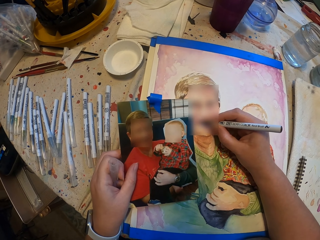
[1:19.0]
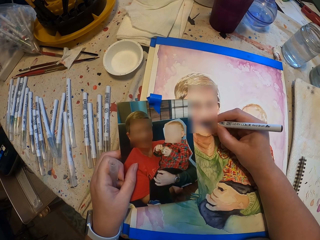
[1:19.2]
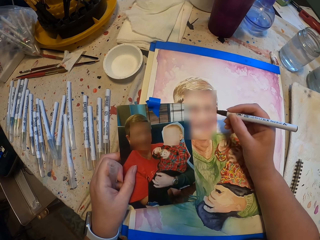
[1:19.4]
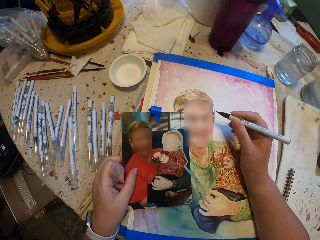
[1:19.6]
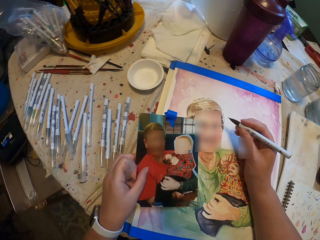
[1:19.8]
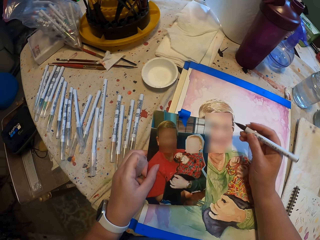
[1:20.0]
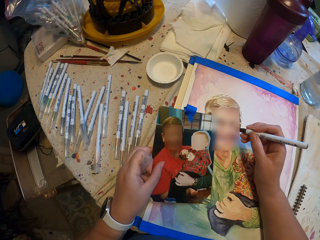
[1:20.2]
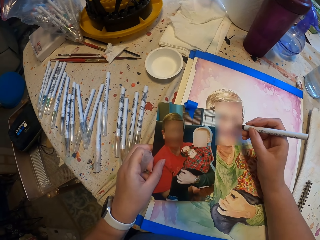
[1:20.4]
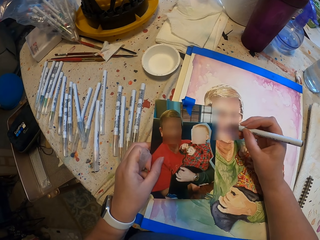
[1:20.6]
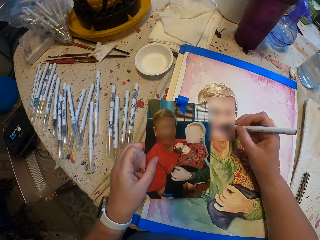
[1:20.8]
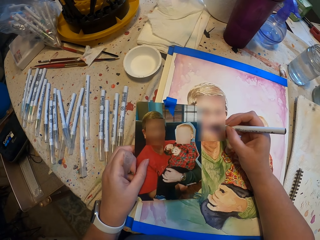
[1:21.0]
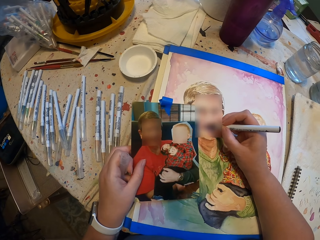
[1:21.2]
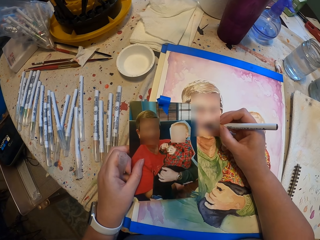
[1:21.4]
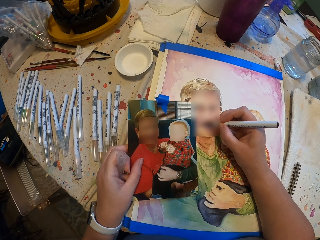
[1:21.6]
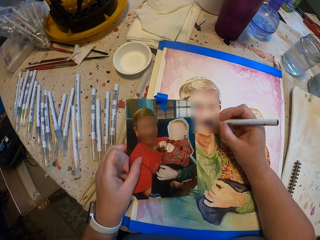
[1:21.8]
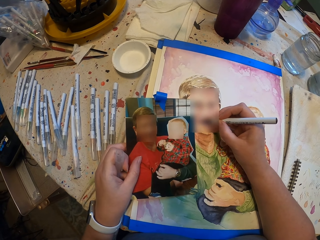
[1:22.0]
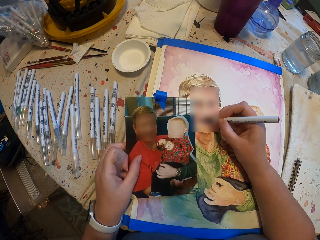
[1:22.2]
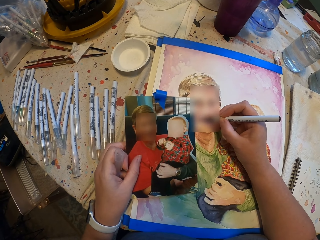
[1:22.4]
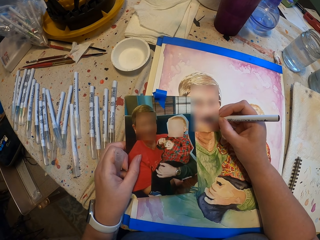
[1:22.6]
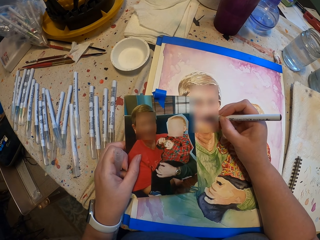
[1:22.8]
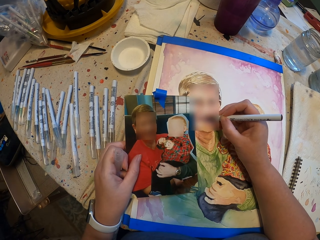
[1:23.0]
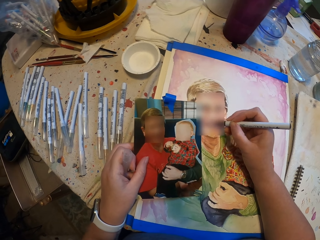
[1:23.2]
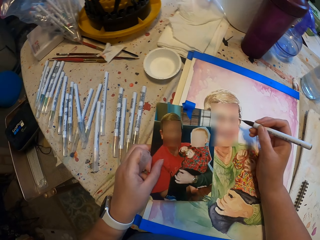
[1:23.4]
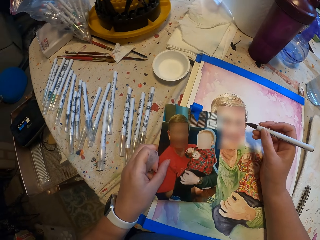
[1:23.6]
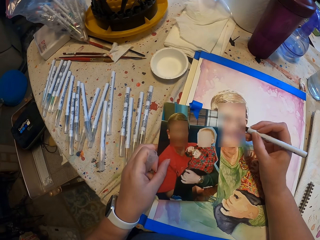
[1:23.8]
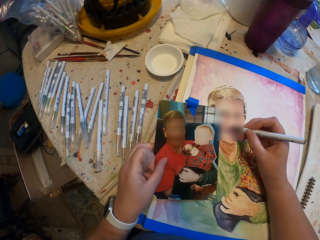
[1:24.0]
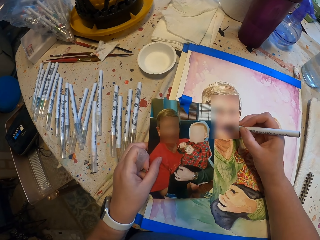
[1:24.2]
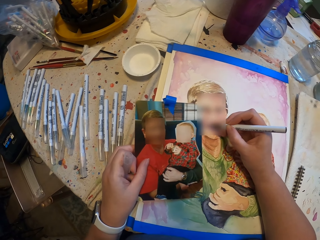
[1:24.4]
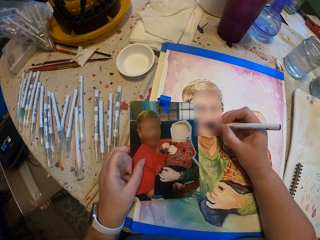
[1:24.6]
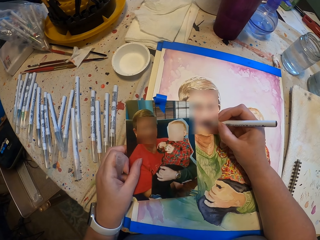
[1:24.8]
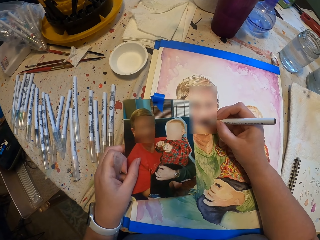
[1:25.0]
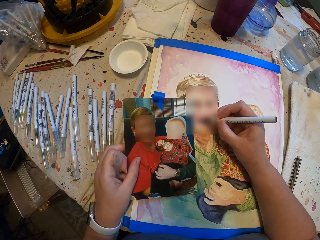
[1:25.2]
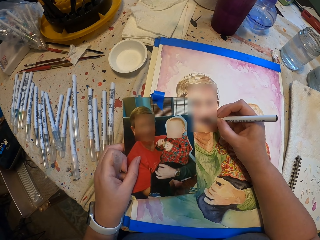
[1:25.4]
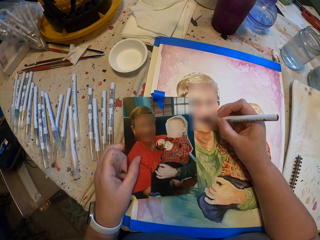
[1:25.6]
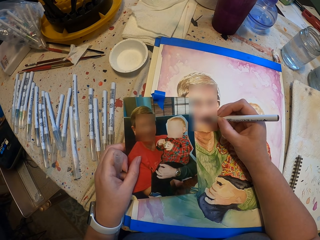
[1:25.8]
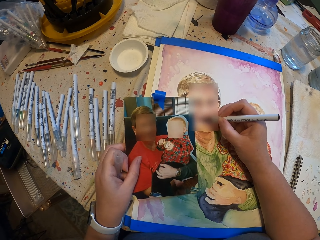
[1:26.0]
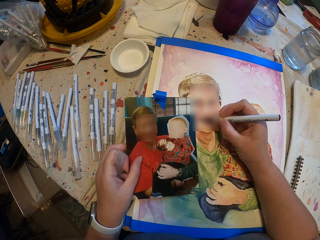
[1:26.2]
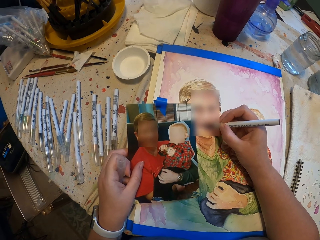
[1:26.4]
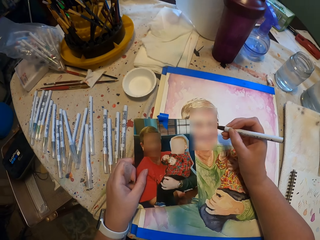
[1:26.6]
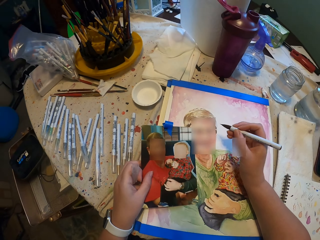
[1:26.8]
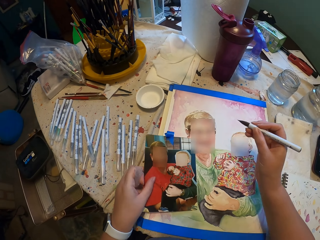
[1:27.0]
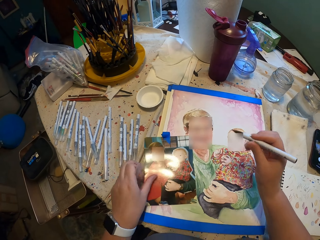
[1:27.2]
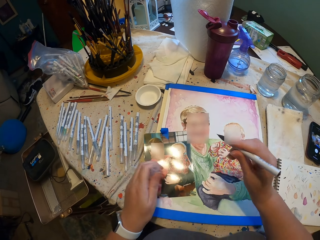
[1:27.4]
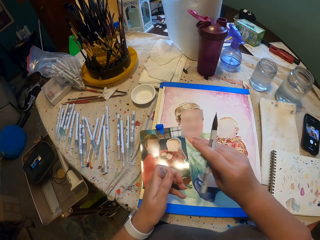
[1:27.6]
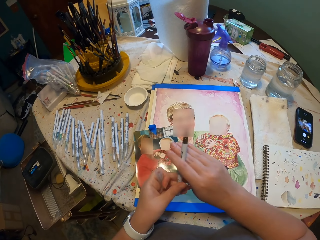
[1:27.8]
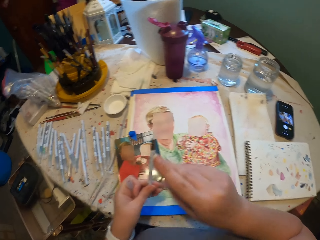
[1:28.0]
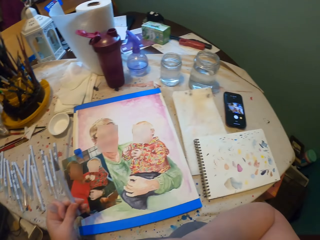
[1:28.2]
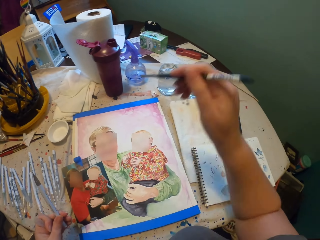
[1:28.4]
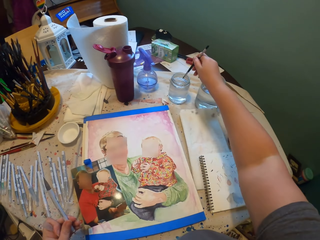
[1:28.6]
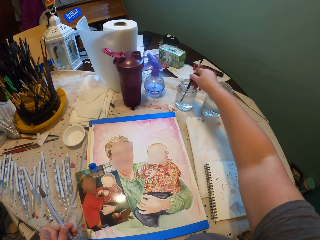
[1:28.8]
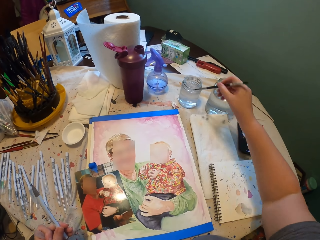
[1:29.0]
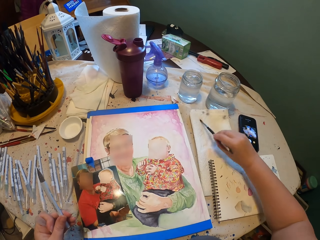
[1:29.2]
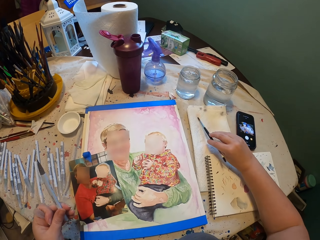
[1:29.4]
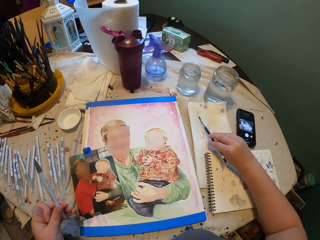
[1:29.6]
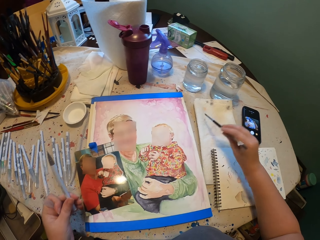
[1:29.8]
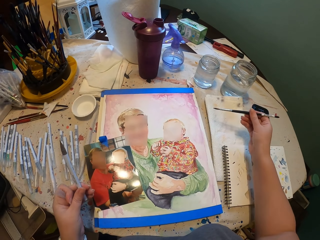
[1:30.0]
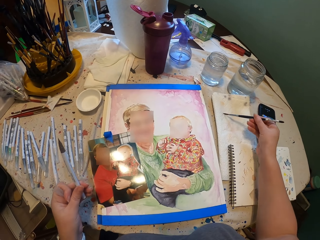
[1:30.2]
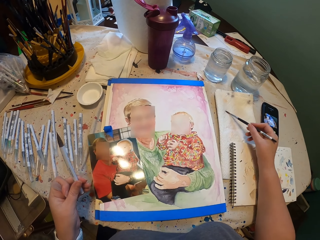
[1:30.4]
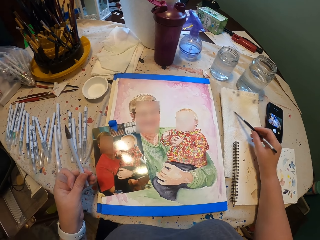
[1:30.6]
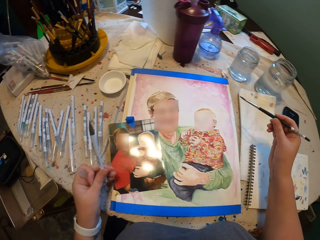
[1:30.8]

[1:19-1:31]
The camera wearer moves the drawing pen. They draw the picture on the book. They move the drawing pen and draw the picture on the book. They put the picture on the book. They put the pen in the left hand. They pick up the paint brush or painting pen from the mouth. They hold the drawing pen. They put the paint brush in the water. They wipe the paint brush on the paper. They move the painting pen on the book.

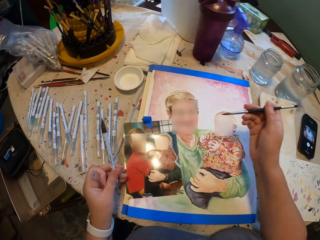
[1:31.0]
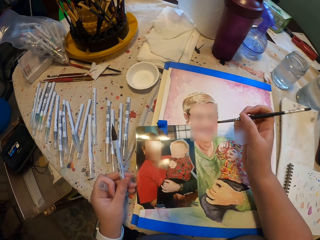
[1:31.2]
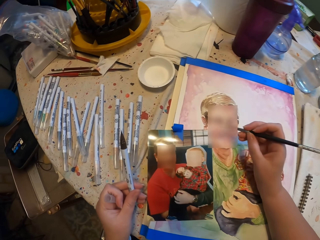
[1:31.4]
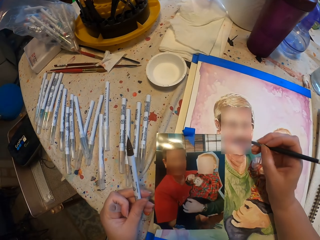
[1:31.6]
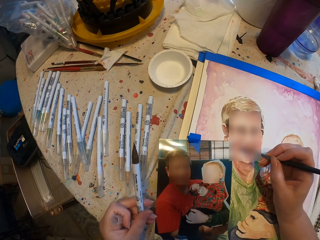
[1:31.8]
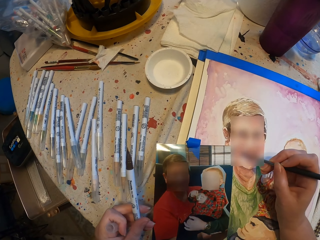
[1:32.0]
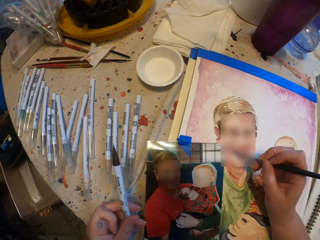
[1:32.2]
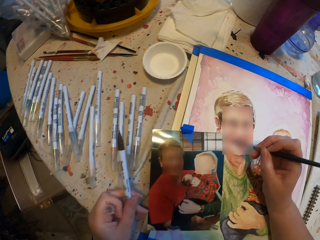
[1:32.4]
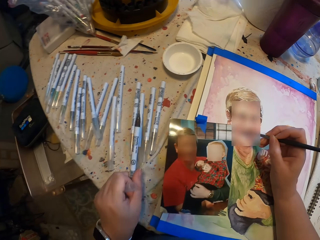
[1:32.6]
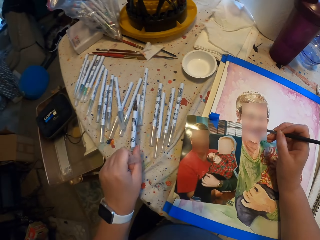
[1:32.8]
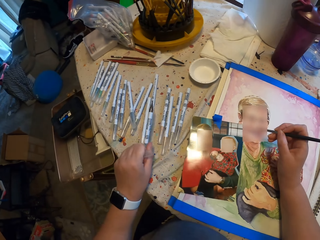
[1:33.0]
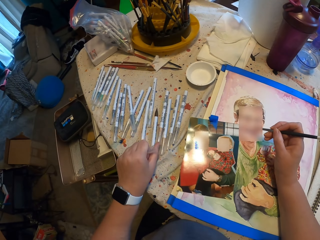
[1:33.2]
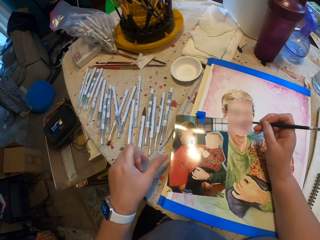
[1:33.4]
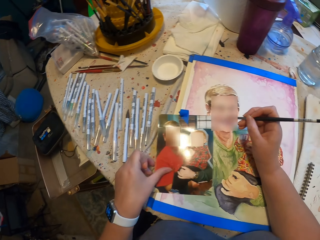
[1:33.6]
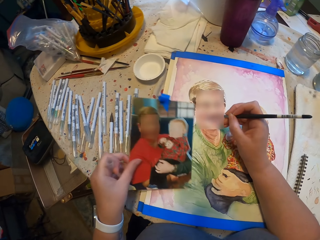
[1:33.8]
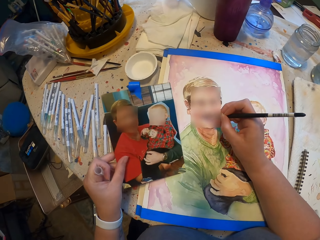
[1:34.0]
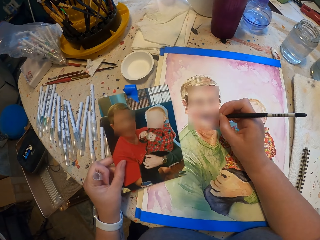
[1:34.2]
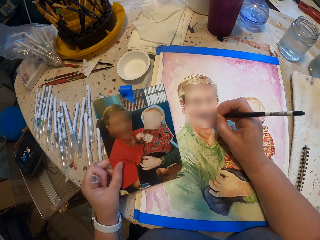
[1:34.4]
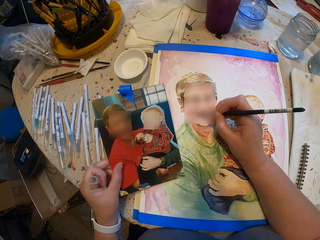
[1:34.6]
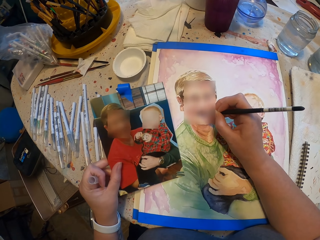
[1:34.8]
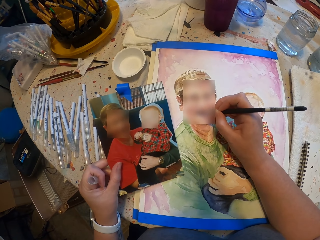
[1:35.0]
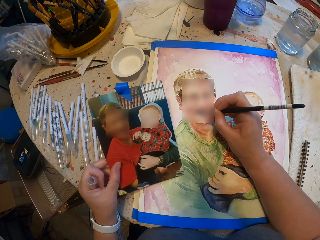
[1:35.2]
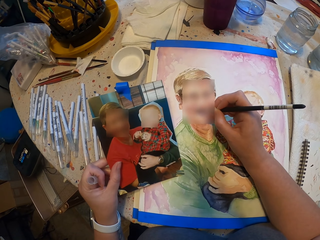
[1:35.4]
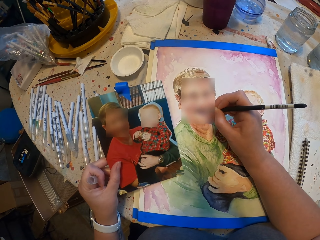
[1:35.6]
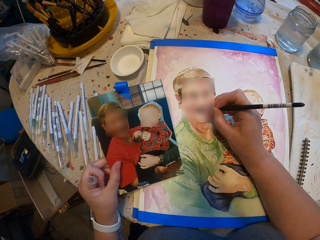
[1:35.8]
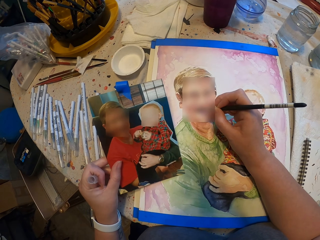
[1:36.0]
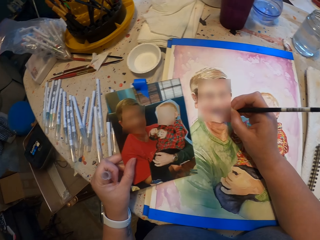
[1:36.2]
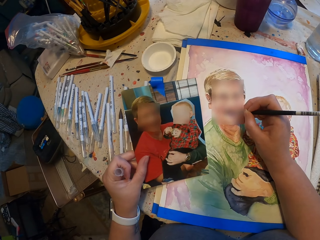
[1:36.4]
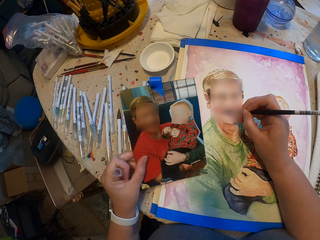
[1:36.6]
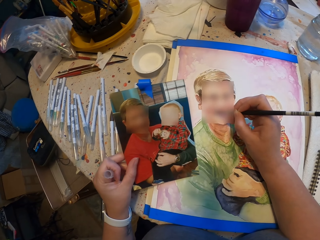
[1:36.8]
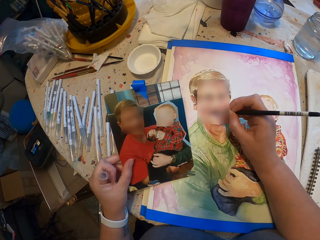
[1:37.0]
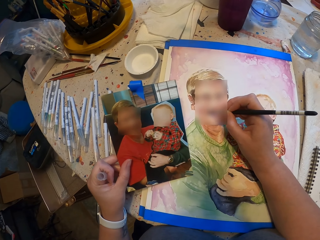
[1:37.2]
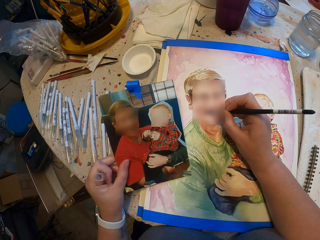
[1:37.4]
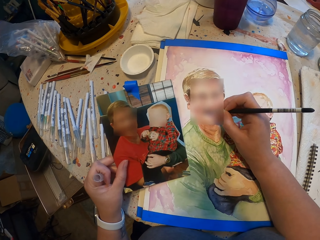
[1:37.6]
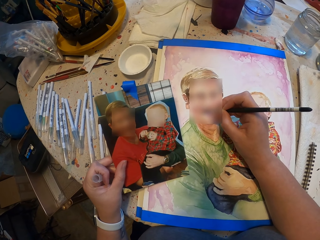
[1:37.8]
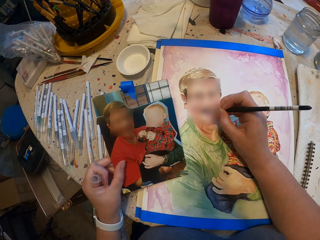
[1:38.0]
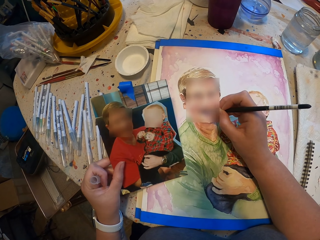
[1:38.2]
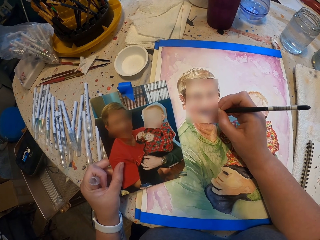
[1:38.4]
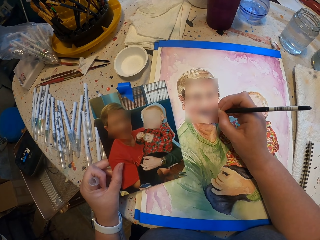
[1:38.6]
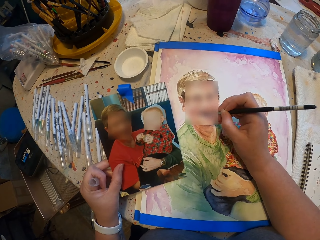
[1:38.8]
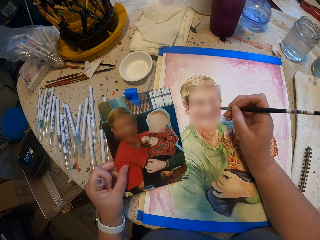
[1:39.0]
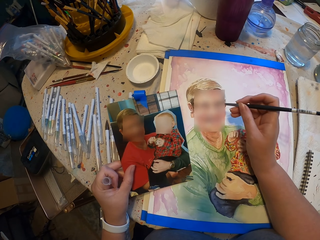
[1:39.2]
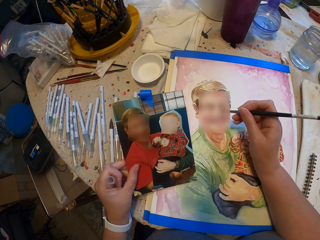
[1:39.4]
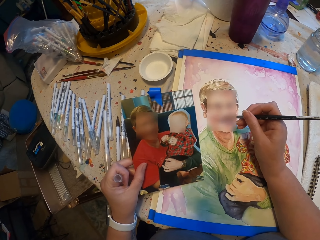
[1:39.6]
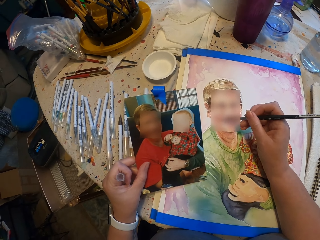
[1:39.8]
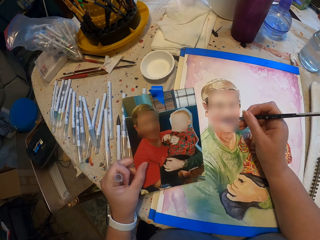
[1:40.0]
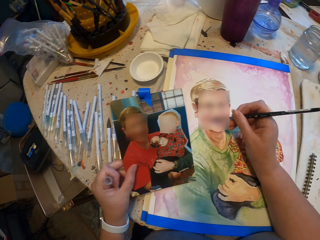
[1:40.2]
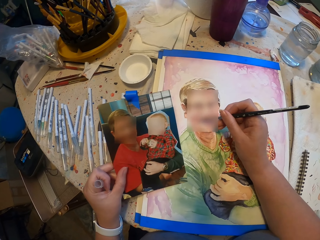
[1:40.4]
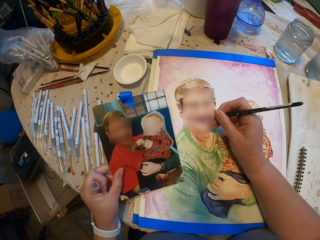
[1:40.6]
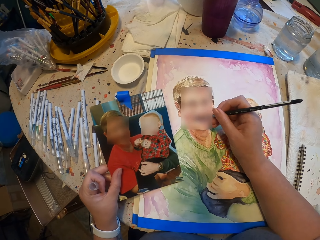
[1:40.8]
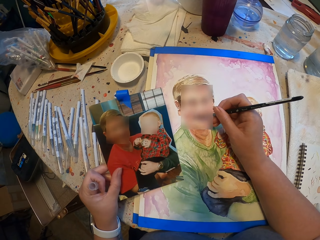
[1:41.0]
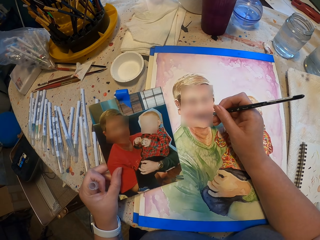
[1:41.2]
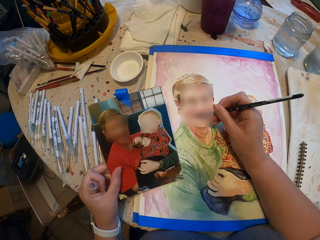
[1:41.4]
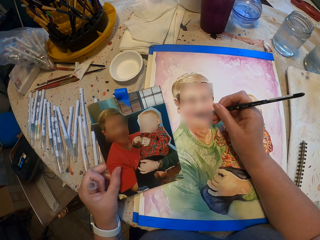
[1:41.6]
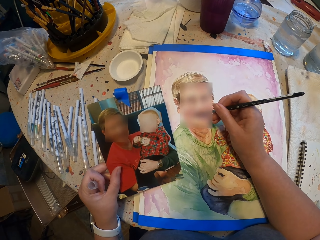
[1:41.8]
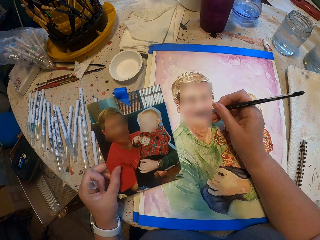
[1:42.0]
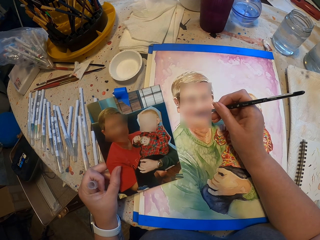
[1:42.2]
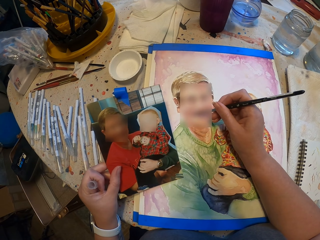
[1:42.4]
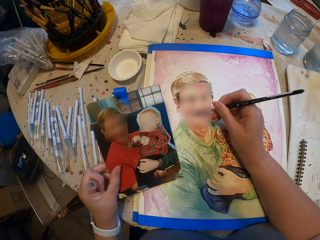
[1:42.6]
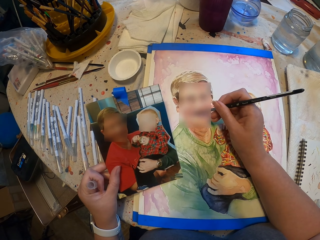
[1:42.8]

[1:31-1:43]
The camera wearer paints the picture on the book with the paint brush or painting pen. He puts the drawing pen on the table. He holds the picture in his hand and takes the picture. He moves the painting pen. He paints the picture on the book.
